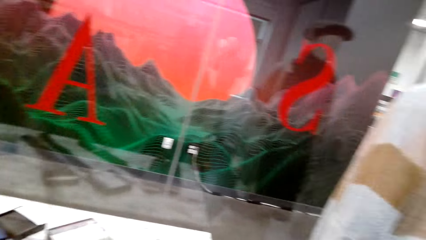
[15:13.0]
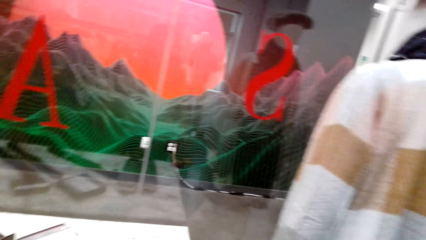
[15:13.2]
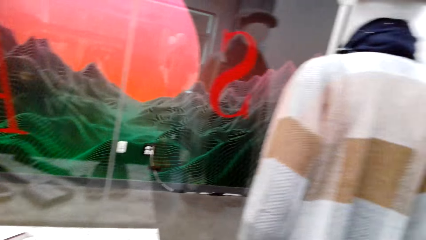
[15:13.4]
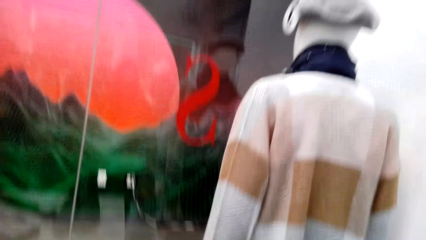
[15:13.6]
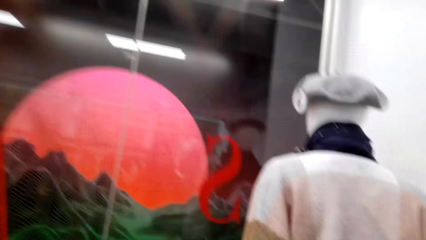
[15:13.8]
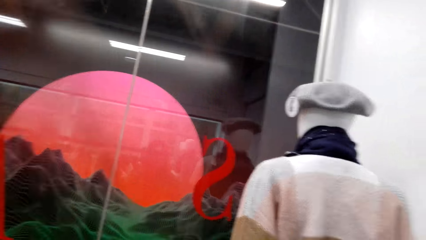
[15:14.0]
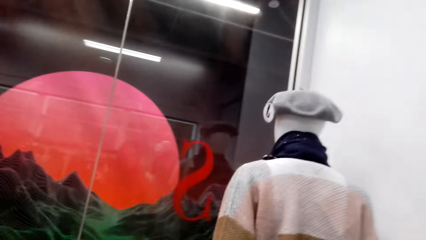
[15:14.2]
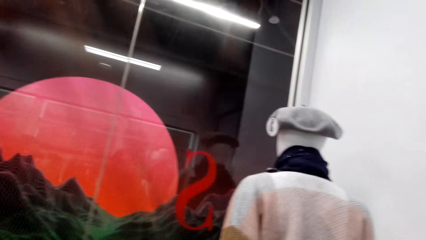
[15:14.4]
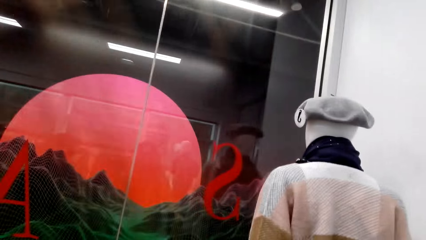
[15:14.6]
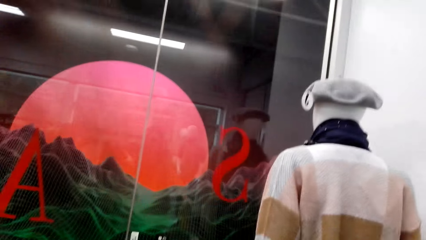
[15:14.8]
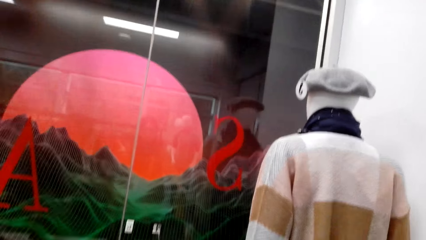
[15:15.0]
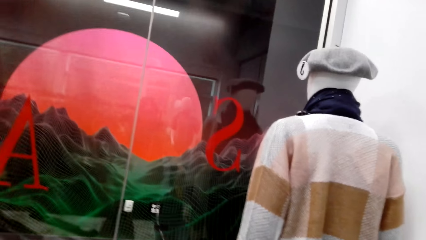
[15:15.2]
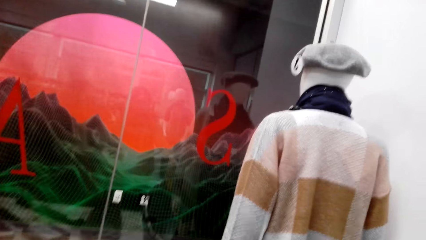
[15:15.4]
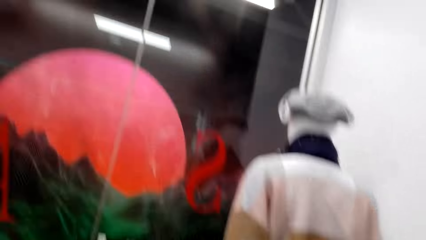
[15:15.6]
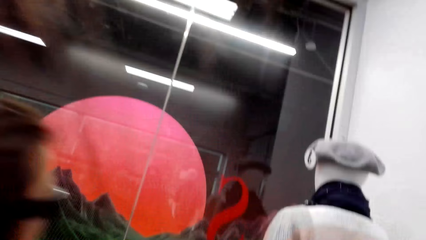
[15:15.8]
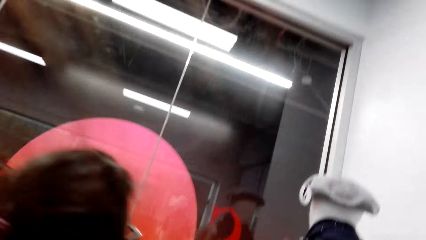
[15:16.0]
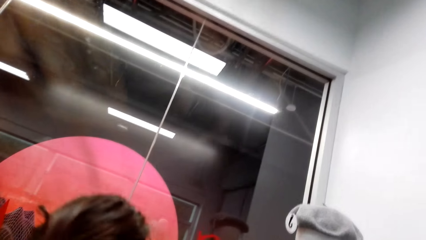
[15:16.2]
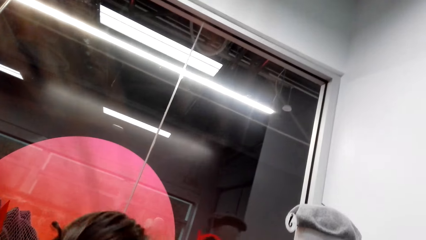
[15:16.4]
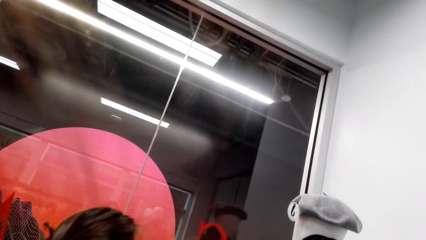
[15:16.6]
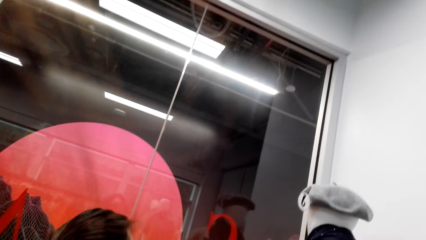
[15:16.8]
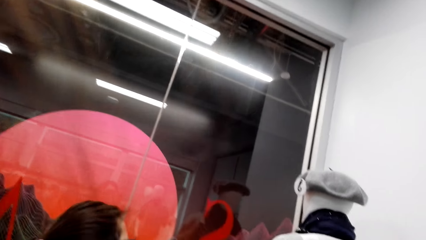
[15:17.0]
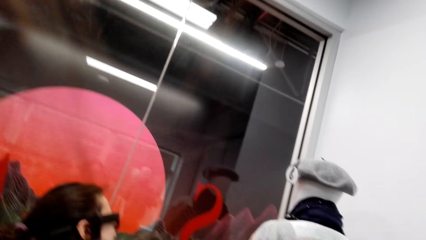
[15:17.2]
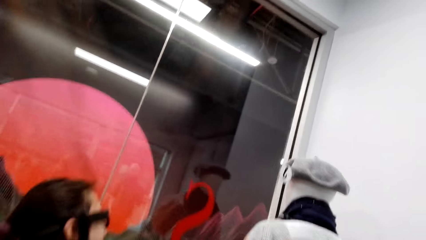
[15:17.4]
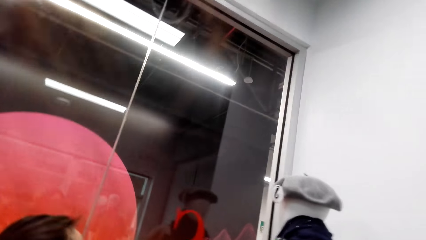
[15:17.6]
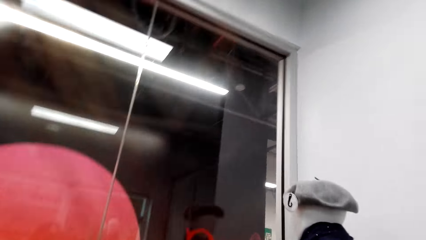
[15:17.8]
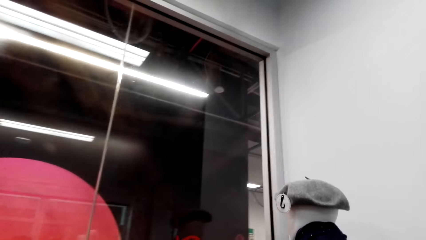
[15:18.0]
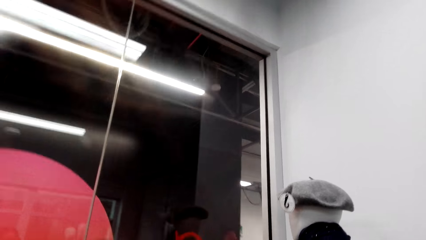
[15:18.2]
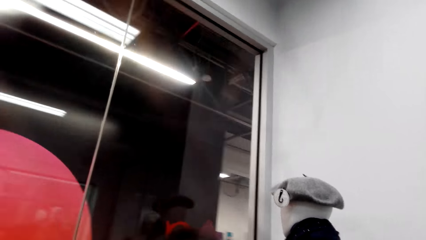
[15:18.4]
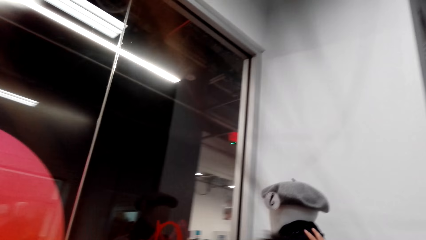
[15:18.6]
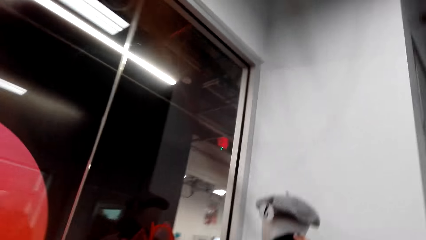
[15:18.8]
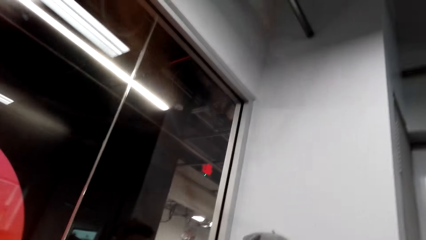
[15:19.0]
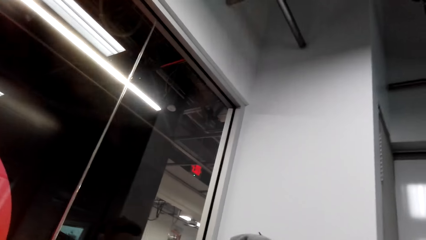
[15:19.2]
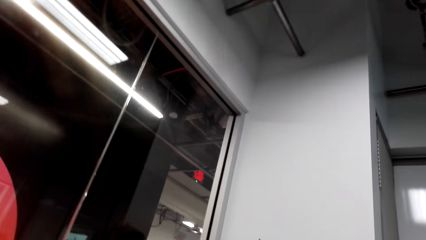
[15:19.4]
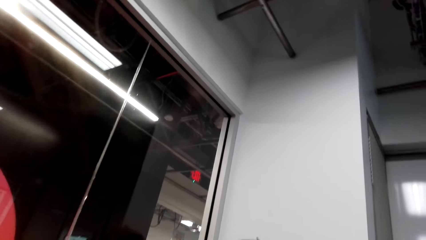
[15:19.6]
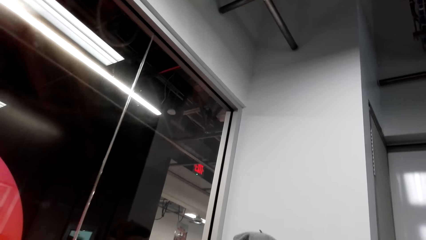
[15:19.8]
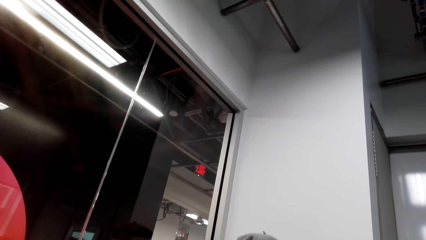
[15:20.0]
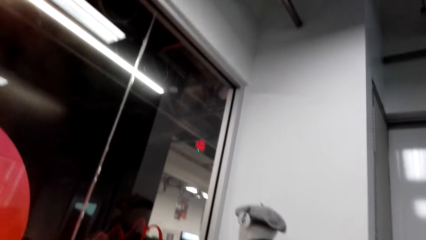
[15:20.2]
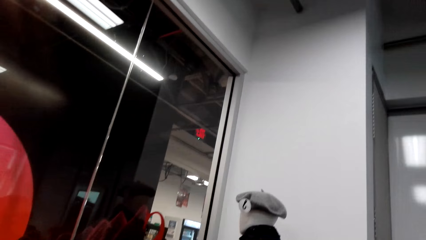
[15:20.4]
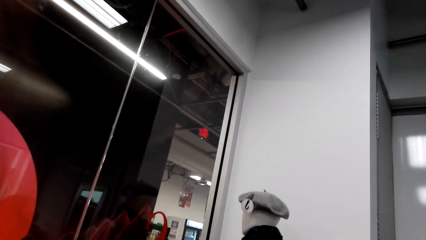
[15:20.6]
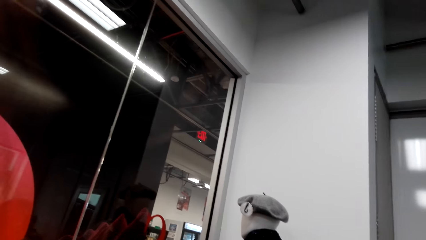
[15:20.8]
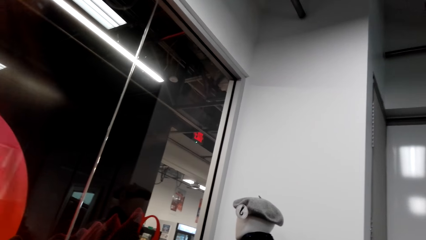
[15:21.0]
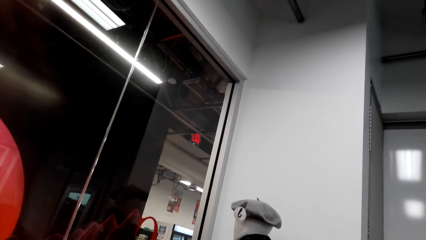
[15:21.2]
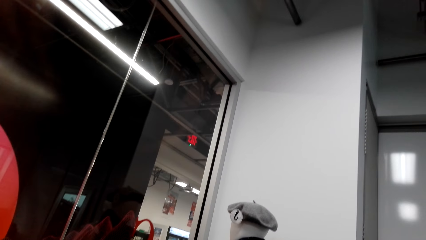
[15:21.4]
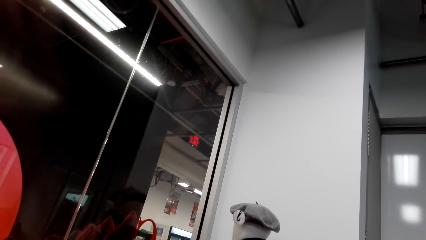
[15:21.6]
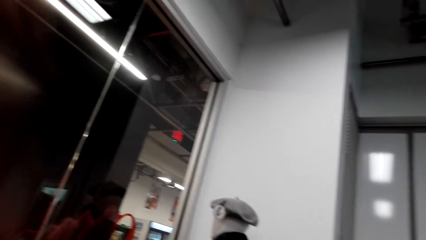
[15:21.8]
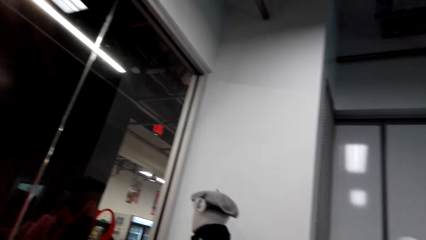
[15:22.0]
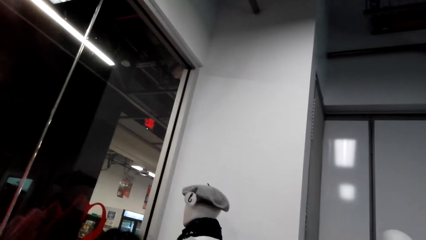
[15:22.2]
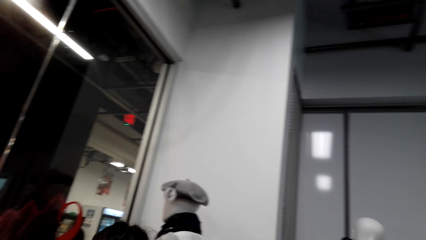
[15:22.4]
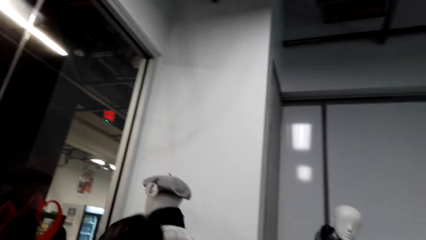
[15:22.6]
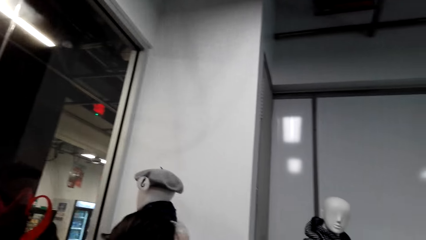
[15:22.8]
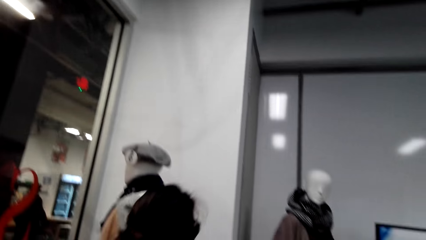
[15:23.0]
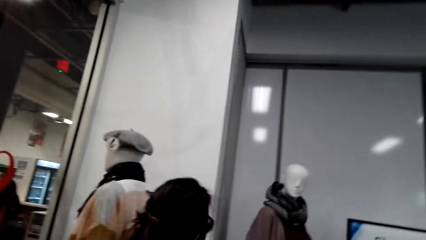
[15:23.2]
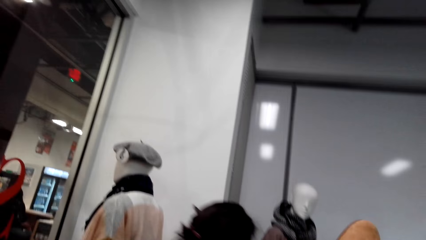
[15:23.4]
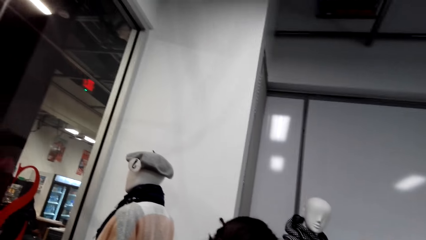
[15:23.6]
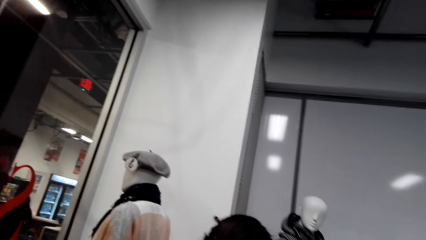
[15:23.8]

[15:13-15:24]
The camera wearer looks at the clothes. A person walks on the floor. The camera wearer dialogues with the person.

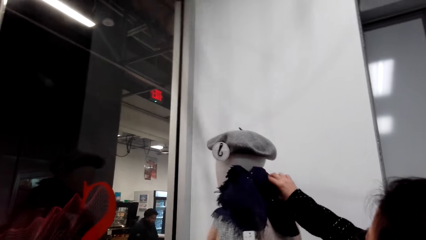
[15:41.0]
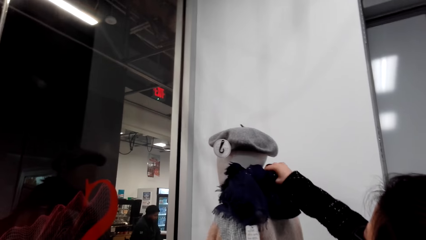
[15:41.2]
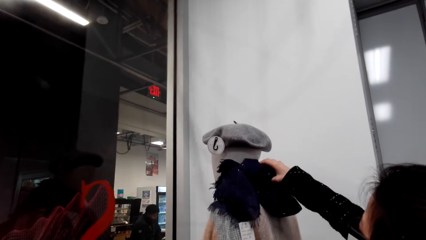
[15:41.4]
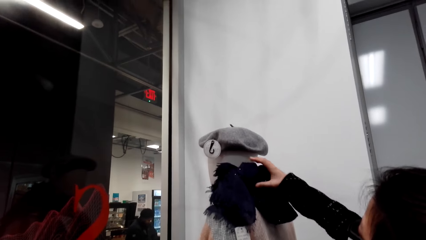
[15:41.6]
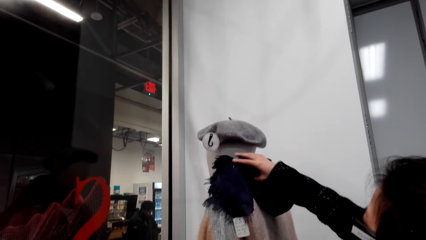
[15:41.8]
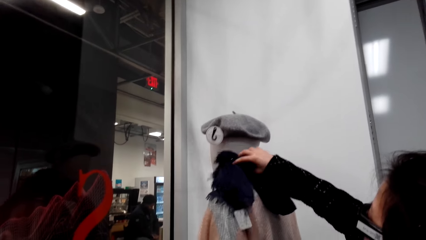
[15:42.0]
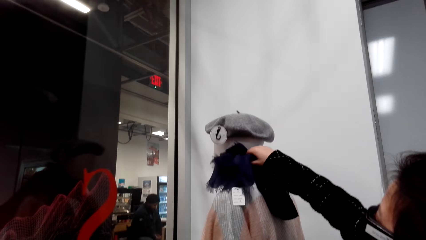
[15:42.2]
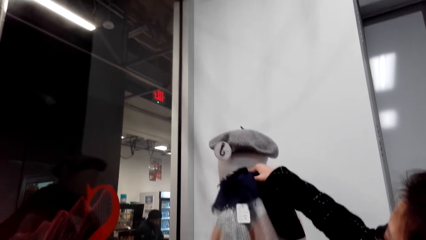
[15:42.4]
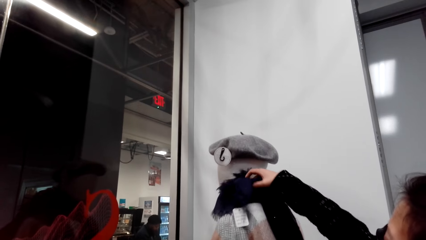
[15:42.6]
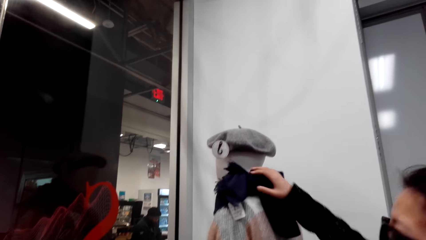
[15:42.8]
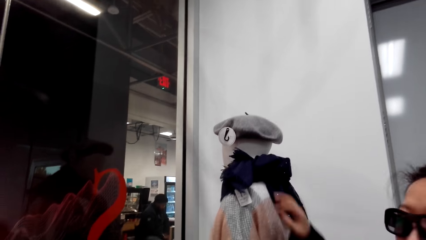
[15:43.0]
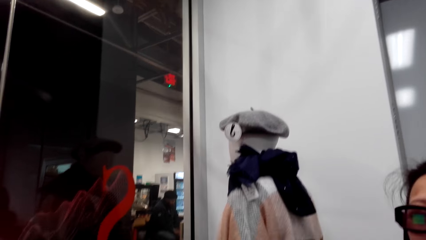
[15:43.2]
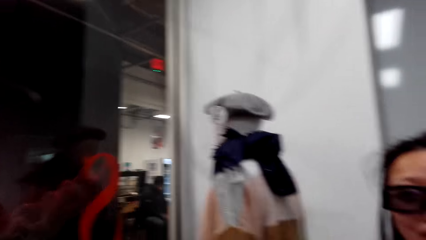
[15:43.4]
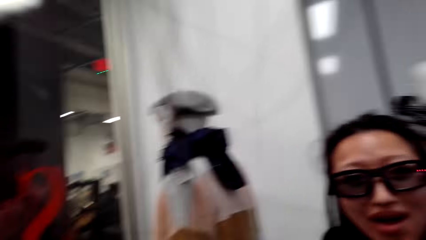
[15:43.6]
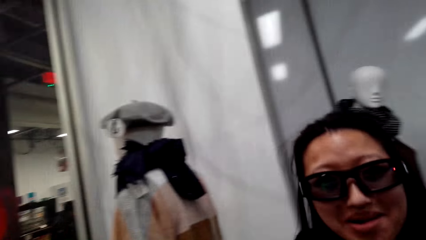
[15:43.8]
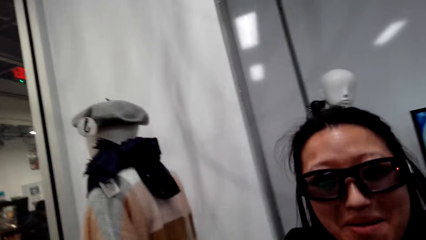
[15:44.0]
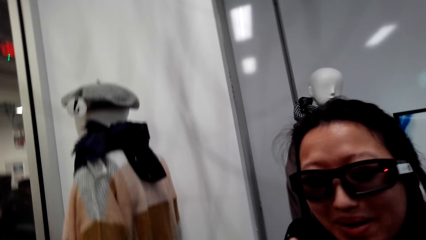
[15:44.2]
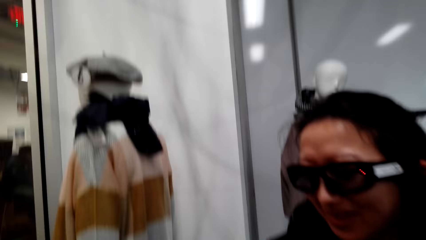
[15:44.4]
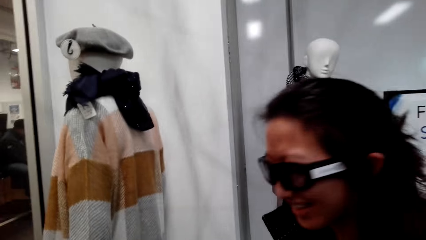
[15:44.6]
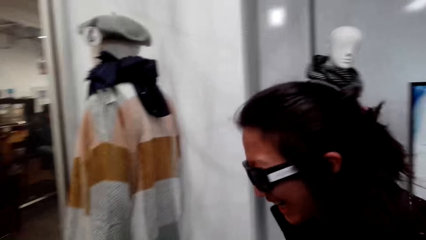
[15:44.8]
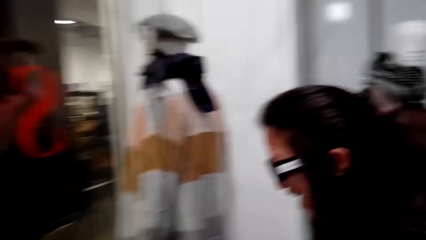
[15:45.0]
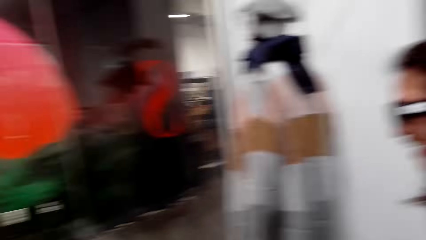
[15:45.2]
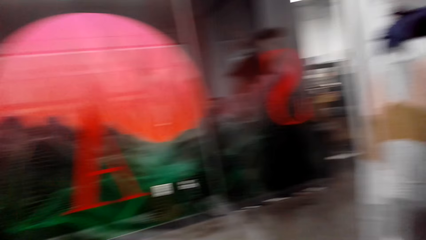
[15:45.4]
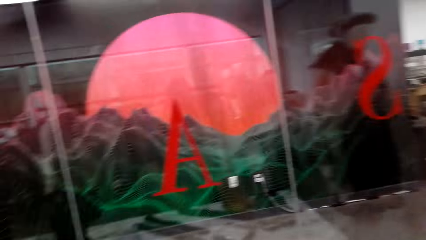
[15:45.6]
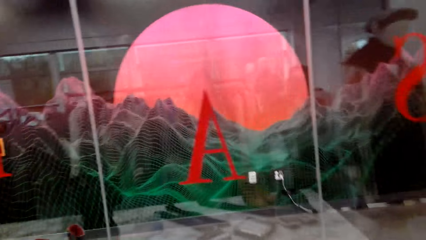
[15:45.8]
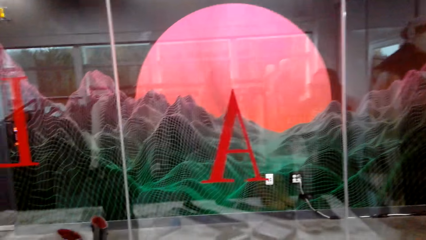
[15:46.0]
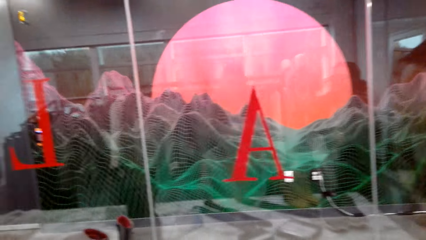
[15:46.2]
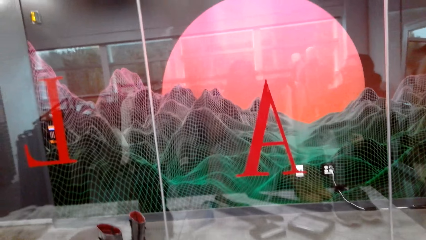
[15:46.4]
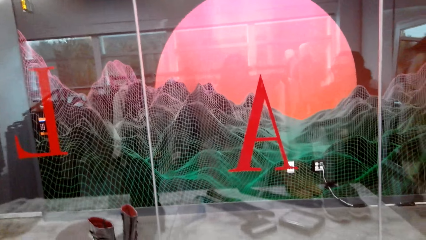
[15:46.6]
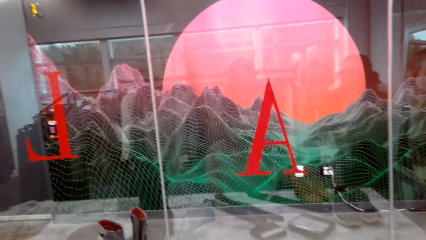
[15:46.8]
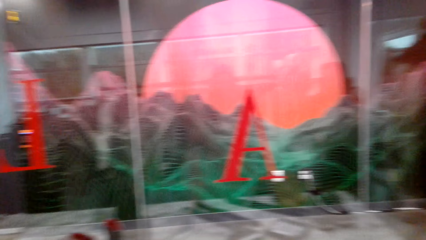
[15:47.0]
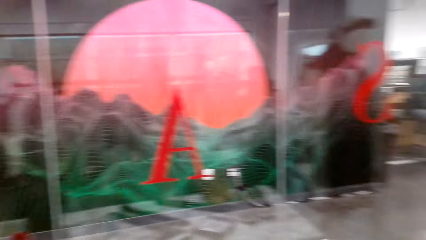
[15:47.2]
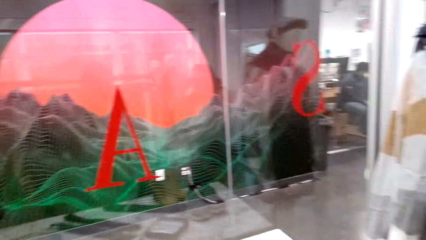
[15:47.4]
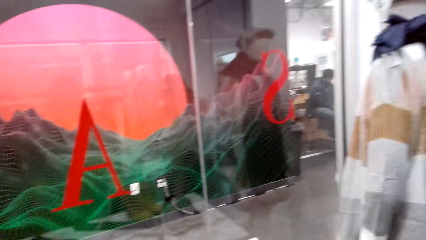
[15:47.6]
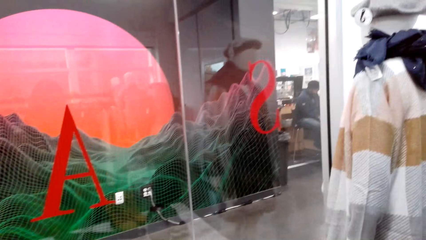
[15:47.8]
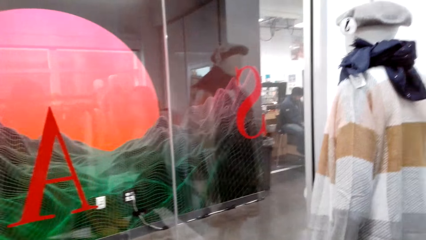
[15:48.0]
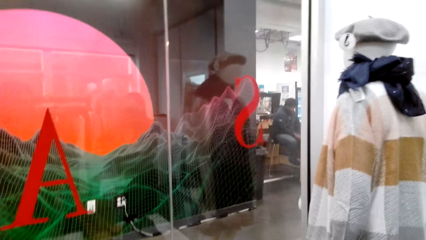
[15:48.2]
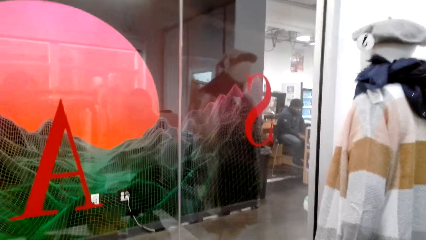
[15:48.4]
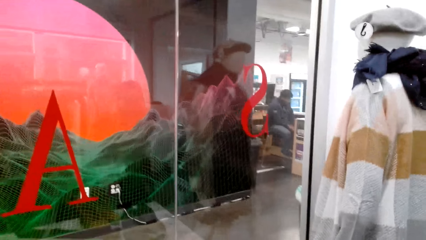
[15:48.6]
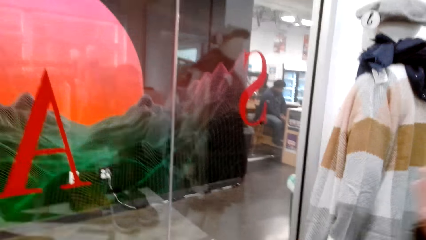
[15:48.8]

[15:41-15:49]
The camera wearer talks to a man. The man talks to the camera wearer. The camera wearer looks around the room.
